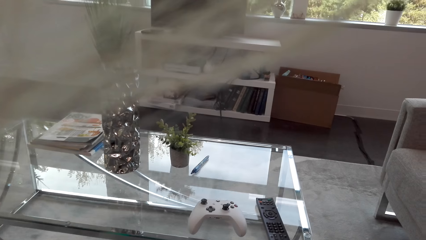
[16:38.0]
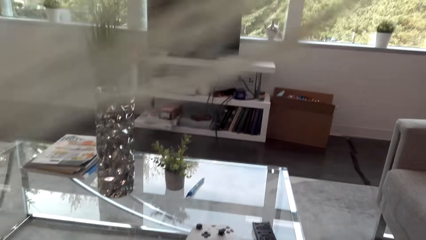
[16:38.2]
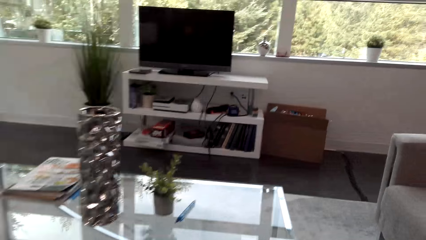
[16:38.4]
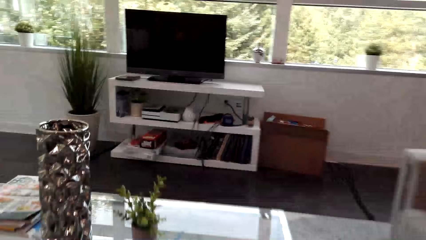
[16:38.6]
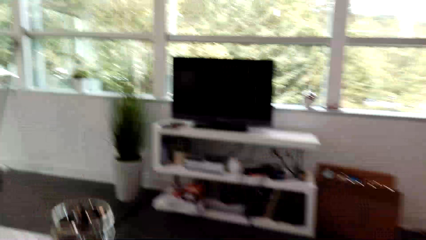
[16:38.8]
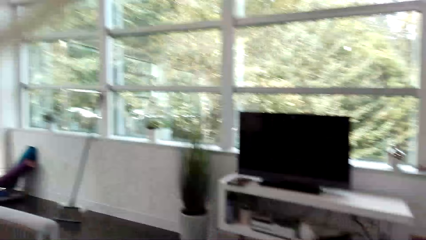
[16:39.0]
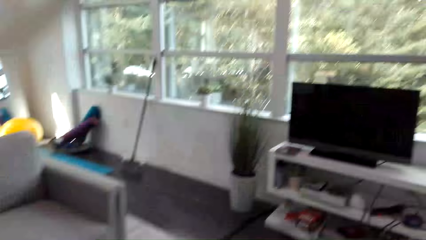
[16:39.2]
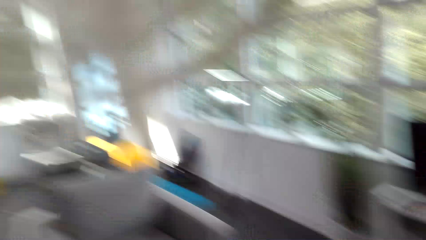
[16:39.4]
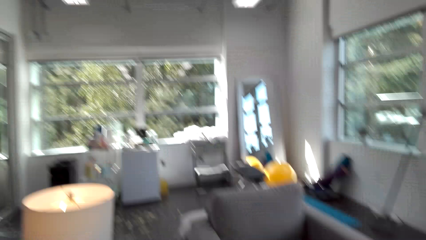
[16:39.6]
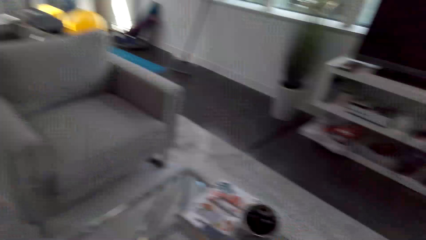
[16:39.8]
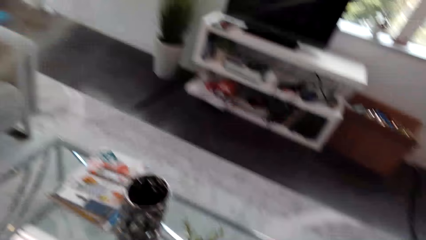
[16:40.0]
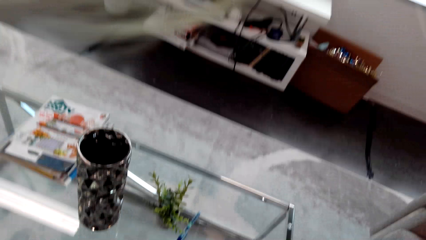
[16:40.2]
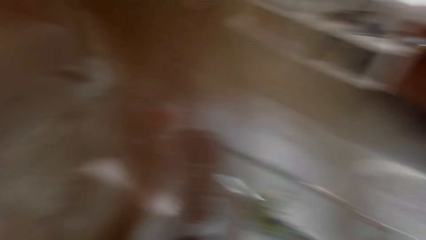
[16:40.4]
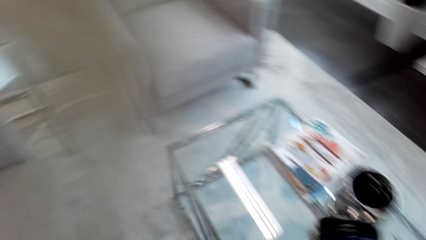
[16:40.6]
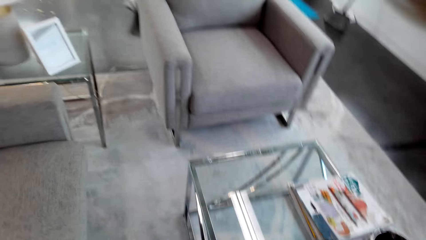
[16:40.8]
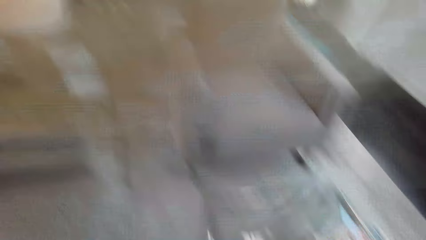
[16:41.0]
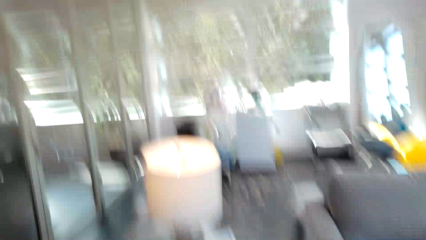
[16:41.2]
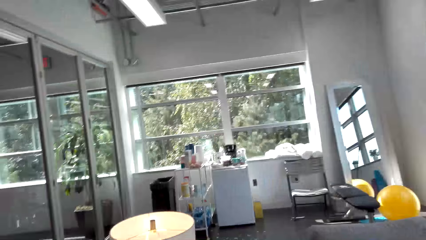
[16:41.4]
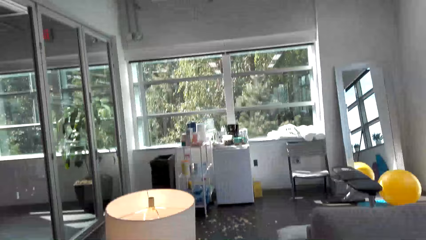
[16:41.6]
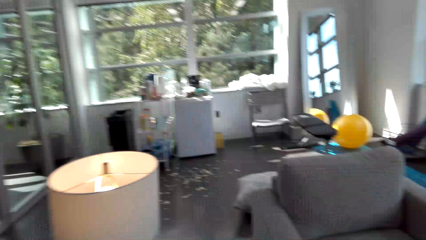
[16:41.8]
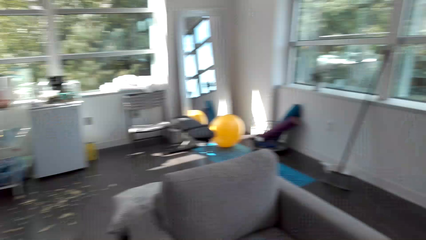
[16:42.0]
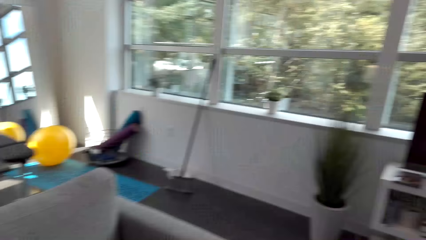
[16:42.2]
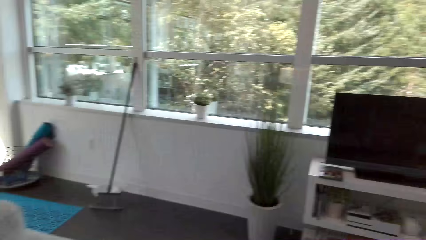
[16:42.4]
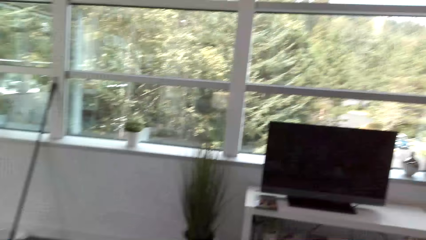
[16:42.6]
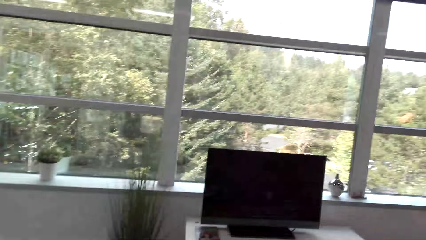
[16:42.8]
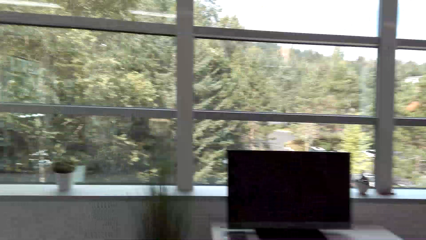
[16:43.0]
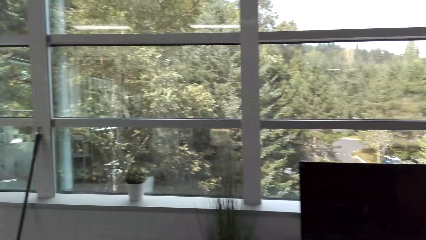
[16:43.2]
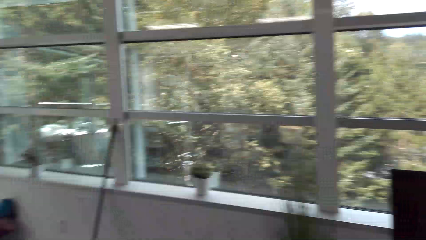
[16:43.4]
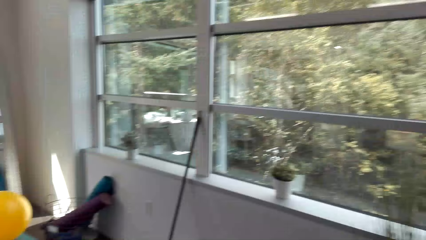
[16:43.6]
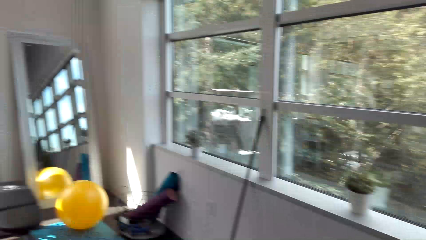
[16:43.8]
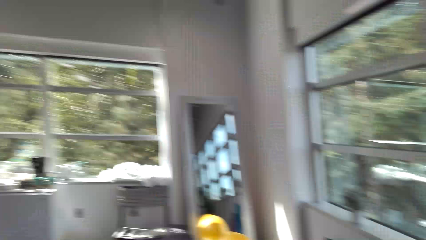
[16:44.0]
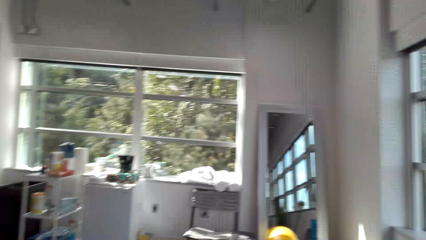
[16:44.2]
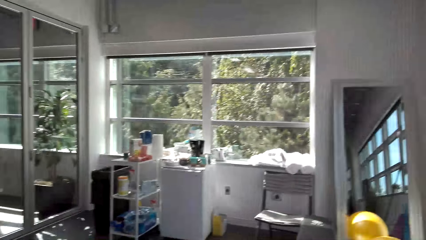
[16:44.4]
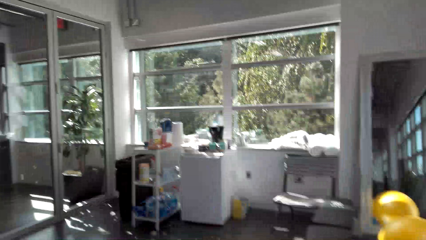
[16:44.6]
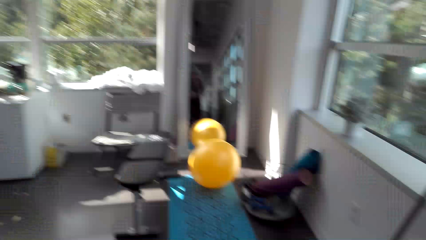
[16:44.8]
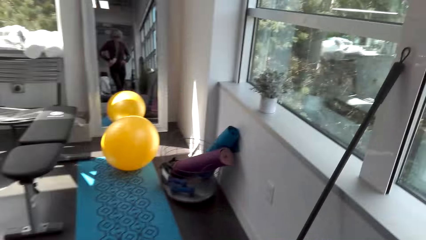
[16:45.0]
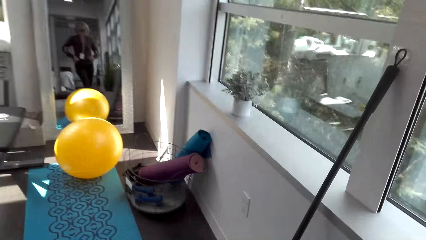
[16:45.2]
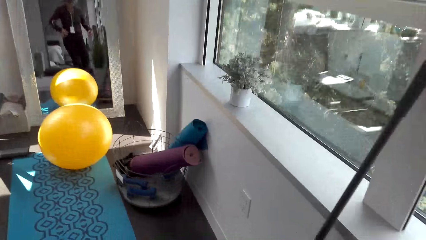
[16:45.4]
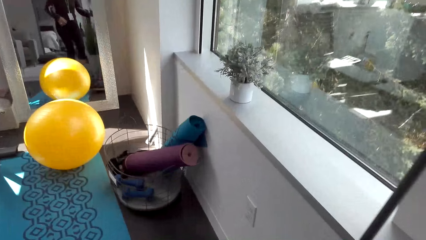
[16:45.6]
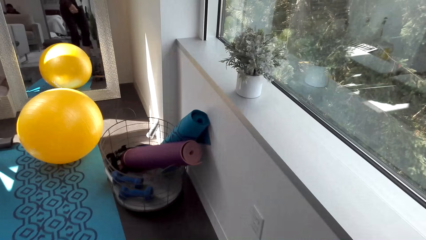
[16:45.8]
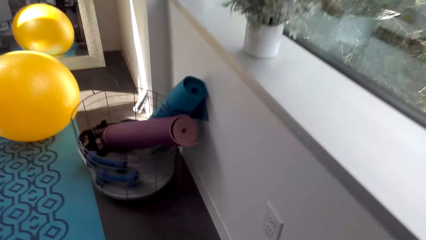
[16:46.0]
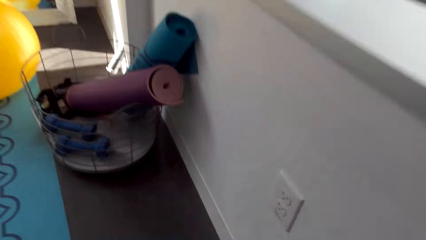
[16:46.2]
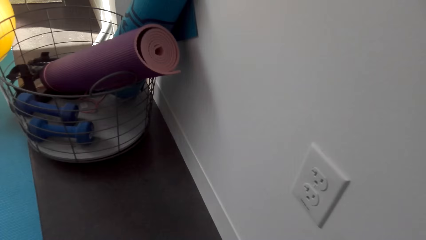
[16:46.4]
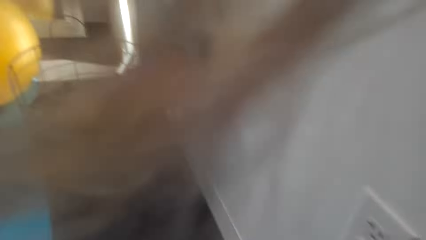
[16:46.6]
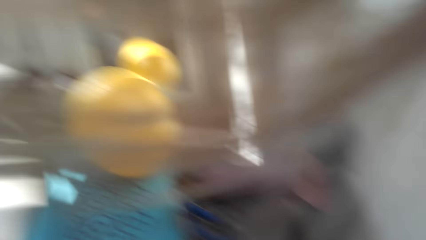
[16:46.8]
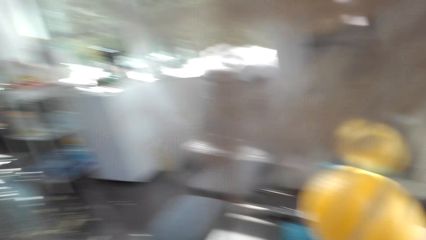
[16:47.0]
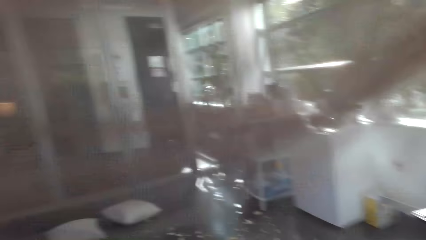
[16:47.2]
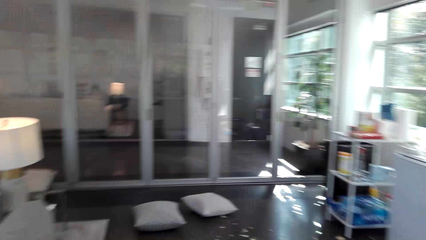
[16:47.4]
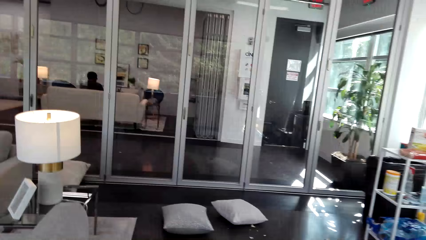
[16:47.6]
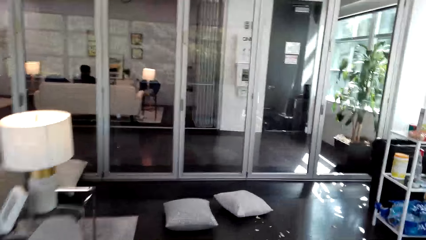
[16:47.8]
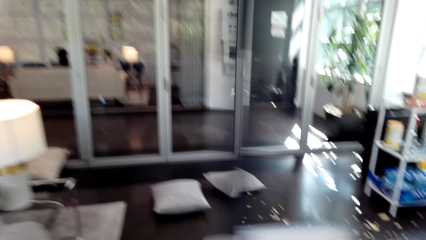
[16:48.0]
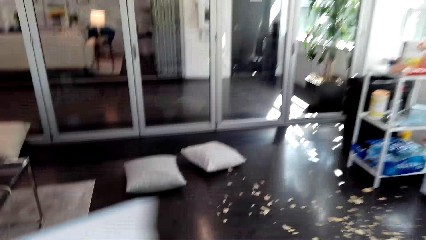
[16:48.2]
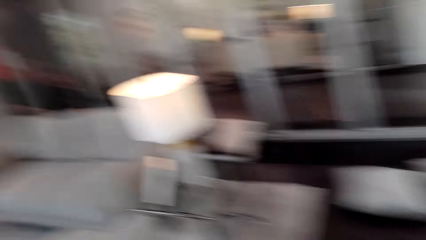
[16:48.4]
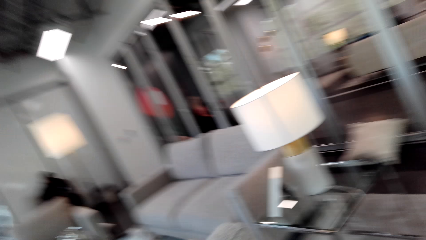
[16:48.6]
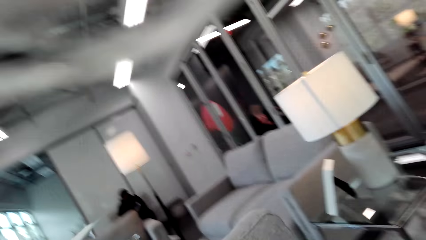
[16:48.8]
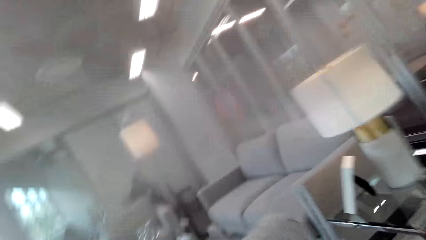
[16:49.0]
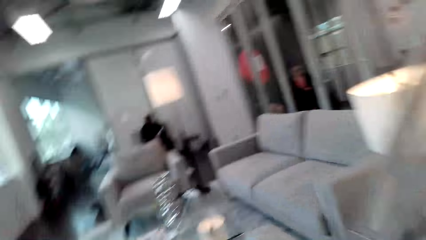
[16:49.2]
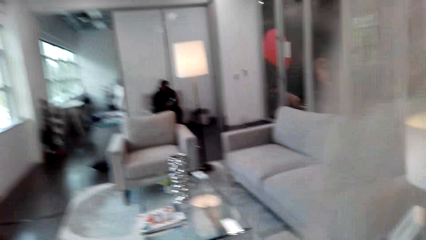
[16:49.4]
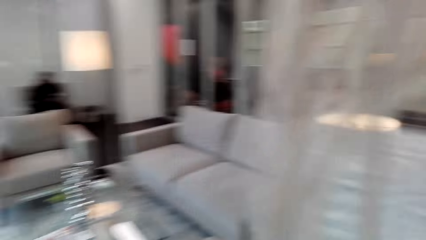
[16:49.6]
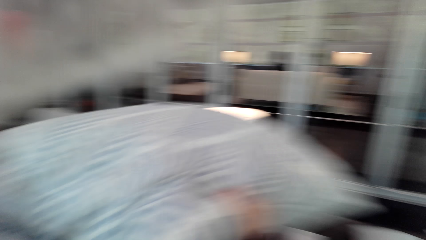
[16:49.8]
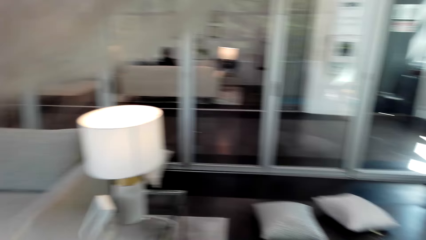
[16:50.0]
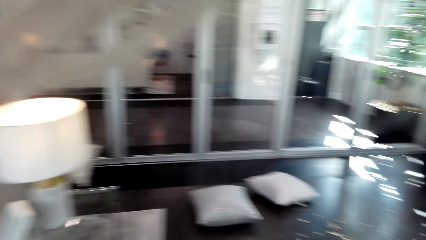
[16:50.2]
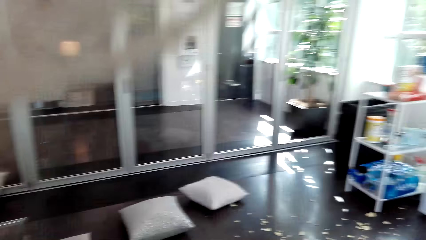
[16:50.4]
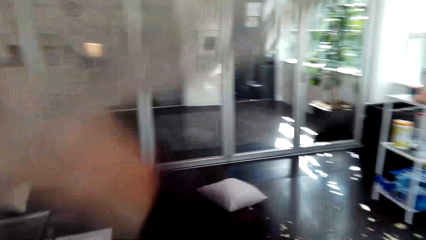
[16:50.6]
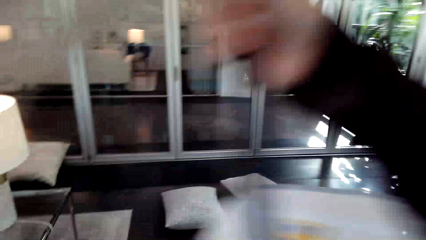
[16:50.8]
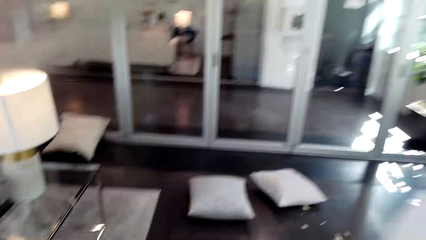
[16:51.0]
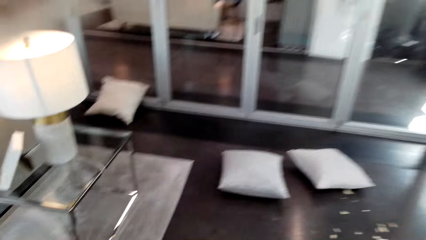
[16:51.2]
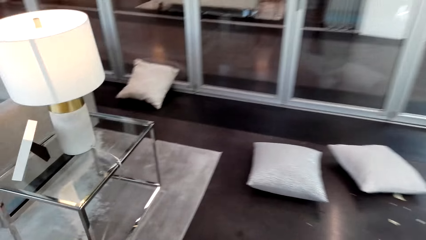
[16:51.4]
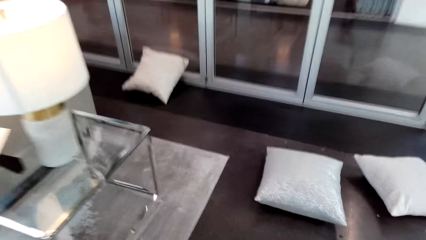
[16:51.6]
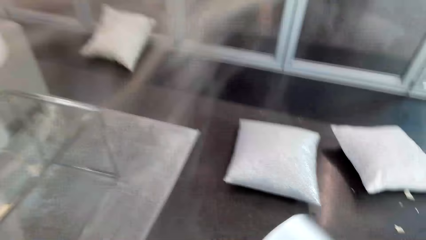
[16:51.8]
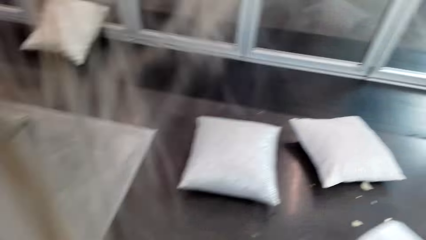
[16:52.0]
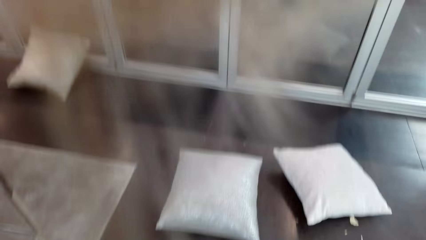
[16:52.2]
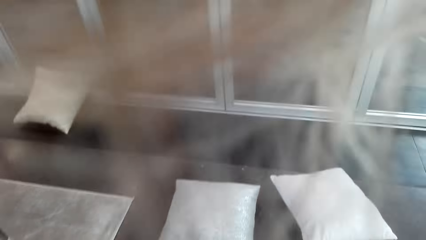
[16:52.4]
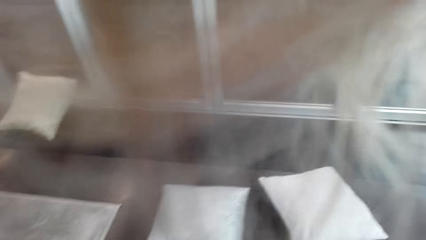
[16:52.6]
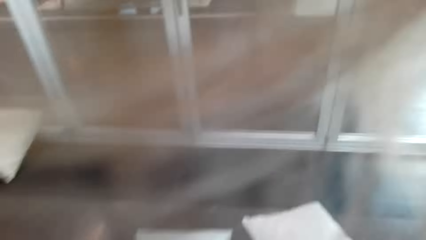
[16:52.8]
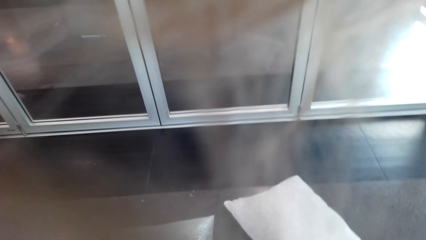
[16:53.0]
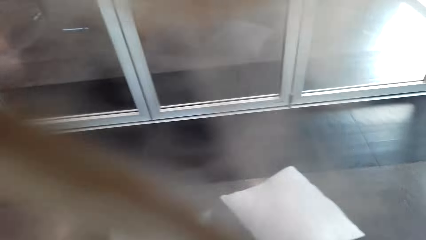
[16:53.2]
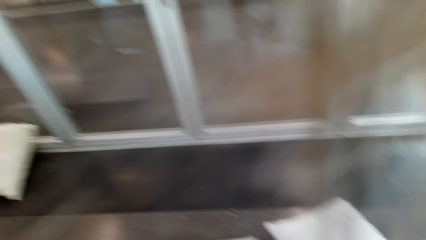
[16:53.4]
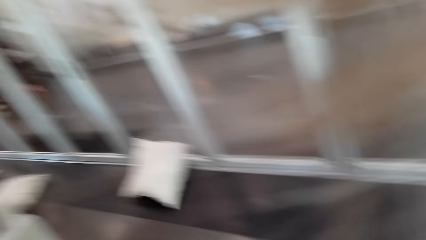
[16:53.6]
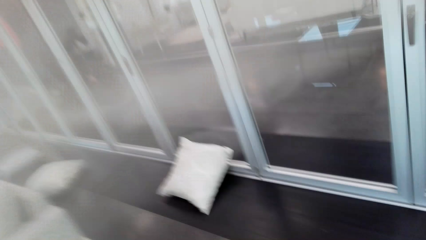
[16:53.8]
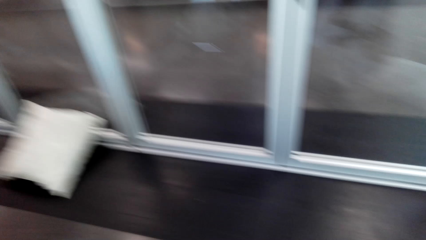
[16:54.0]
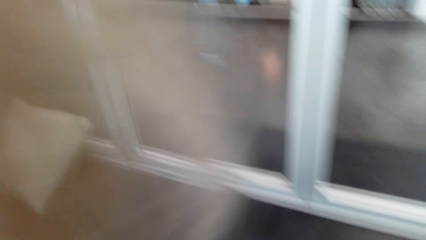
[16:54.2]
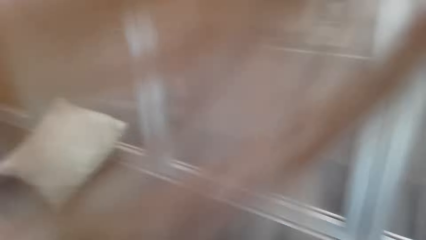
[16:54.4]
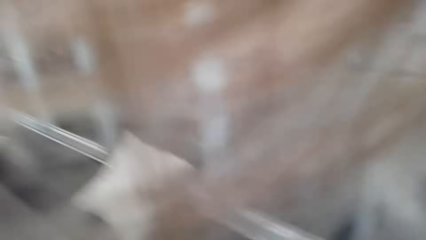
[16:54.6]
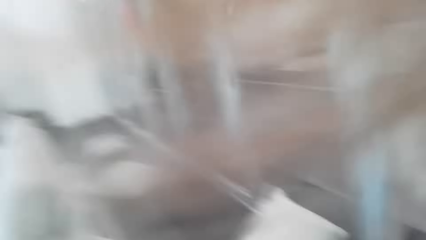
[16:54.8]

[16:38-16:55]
The camera wearer stands up. They look around. They move around. They move towards the mat. They walk in the house.
